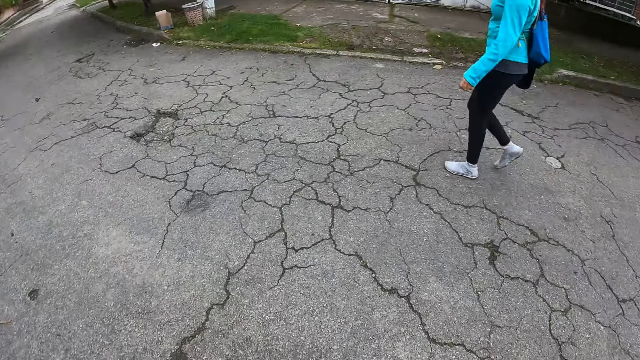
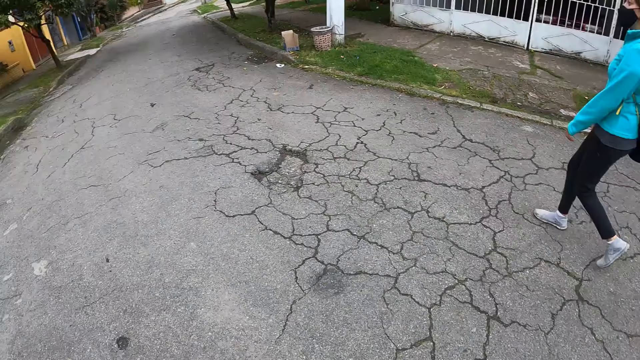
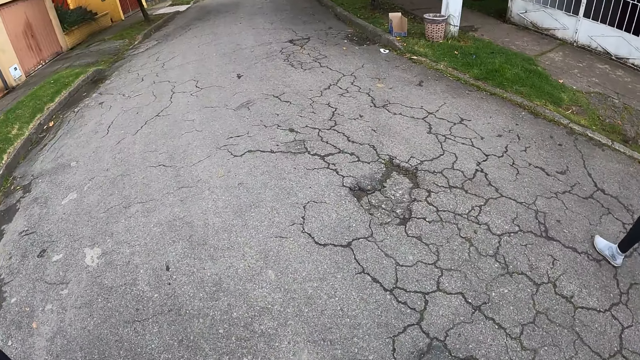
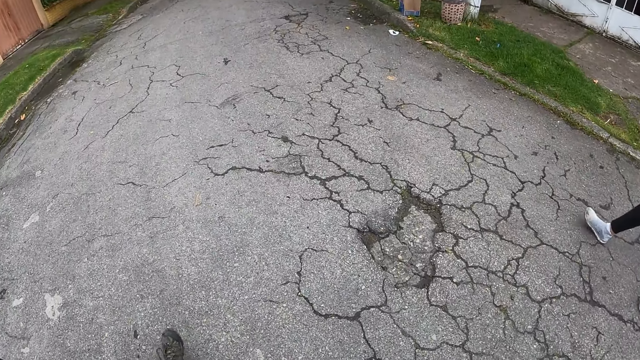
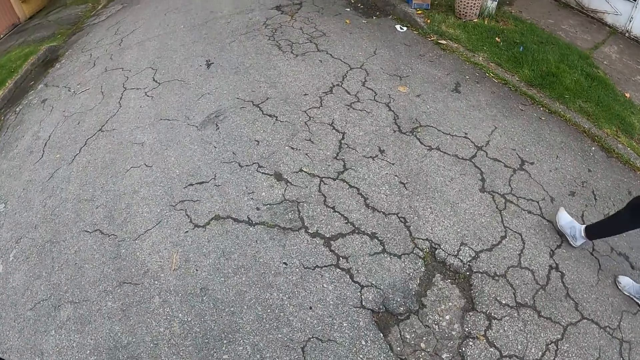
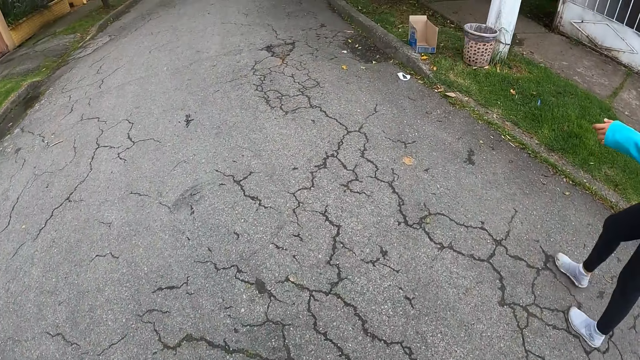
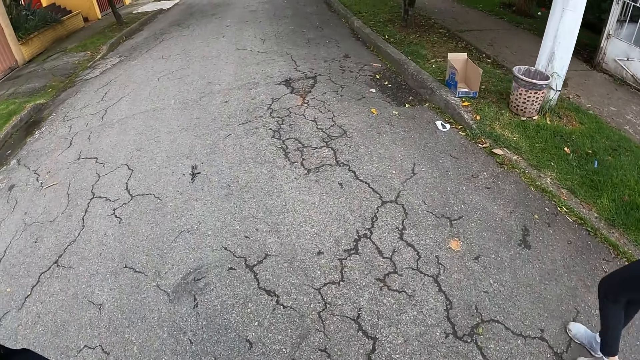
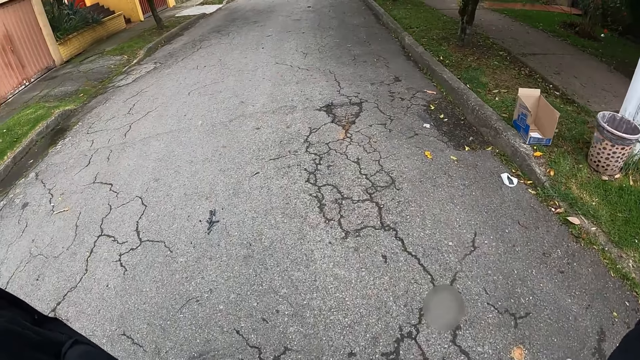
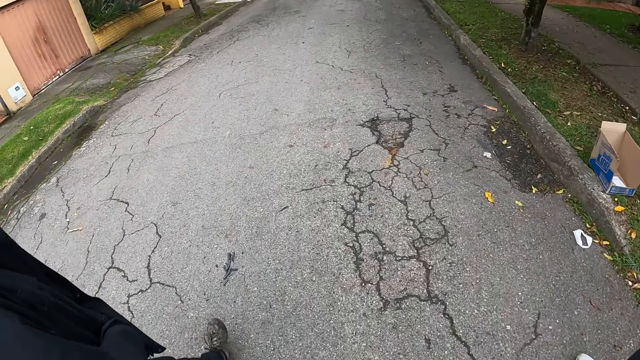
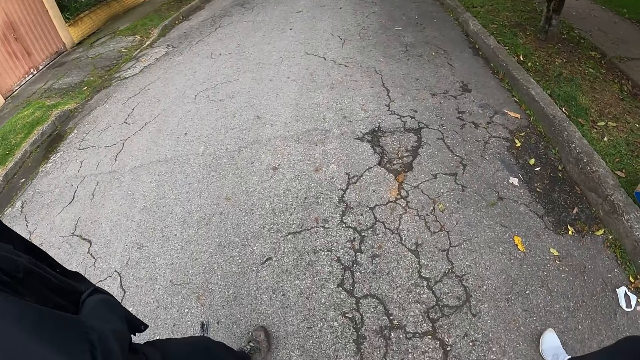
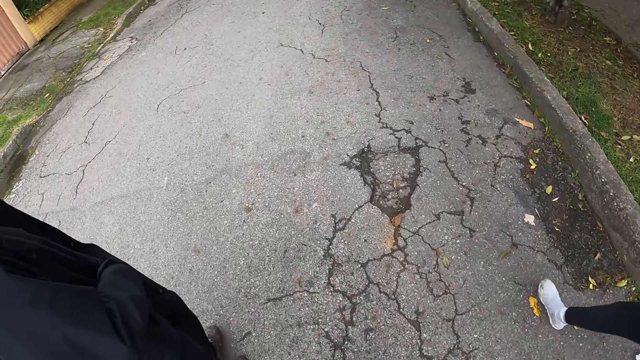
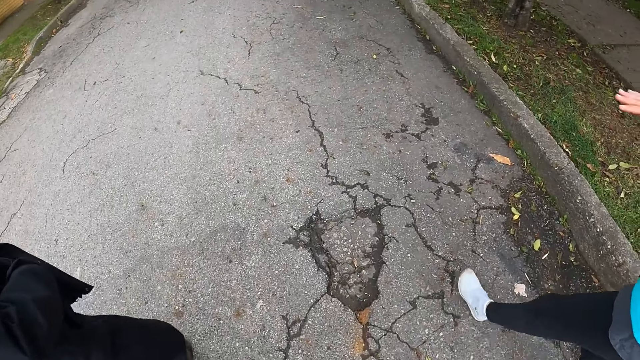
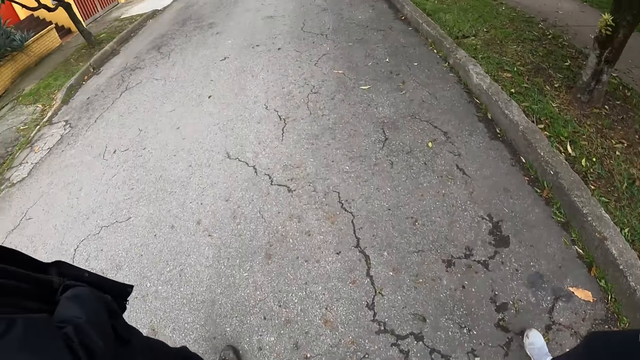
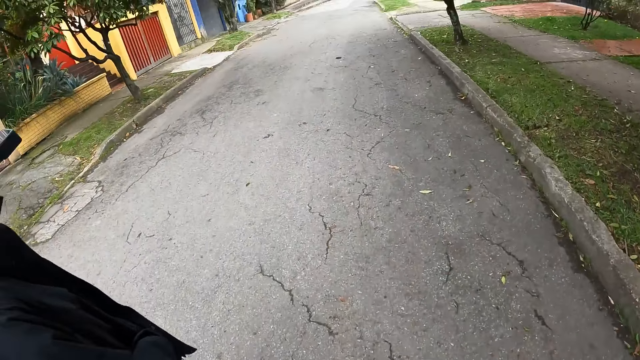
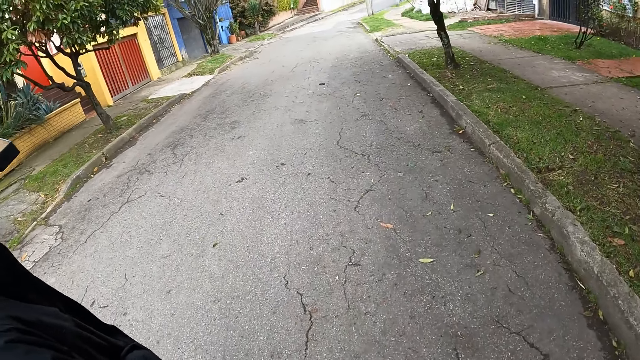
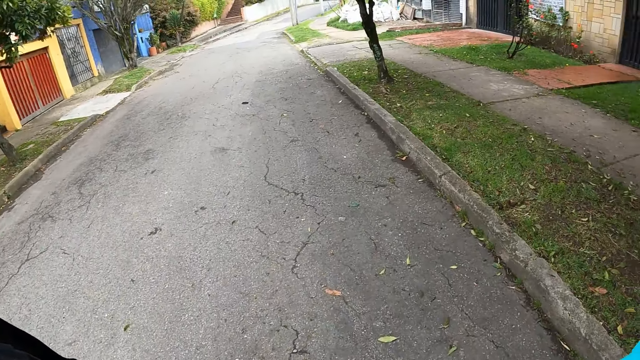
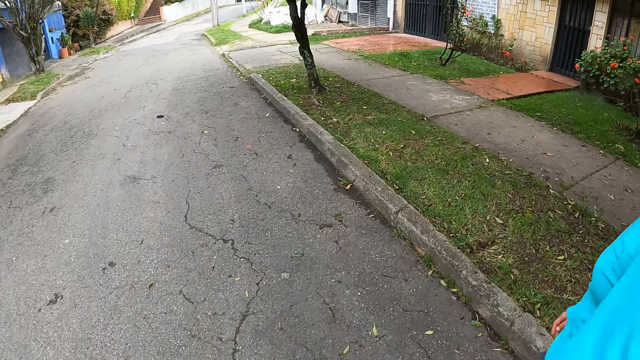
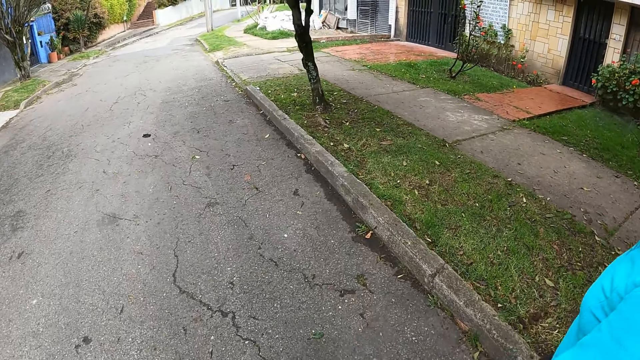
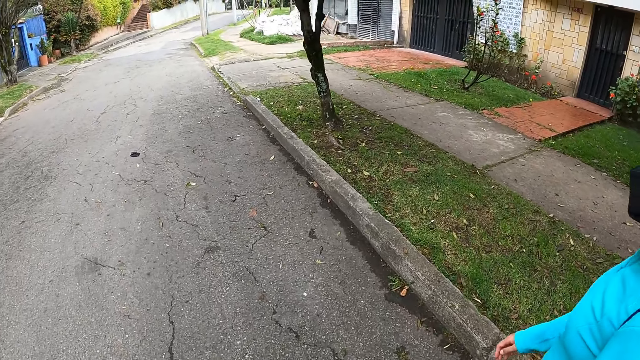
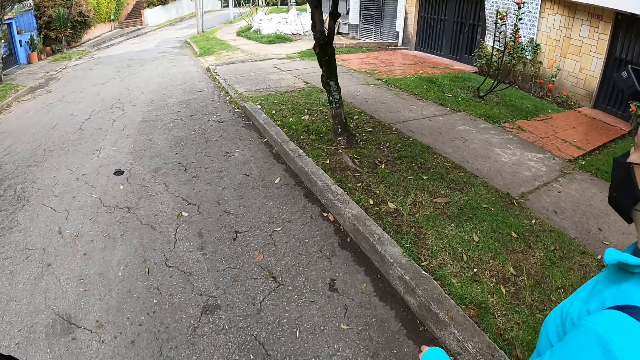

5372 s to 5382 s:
The camera wearer looks in front. They look down. The man walks down the road. The man gestures with both hands. The camera wearer looks in front.

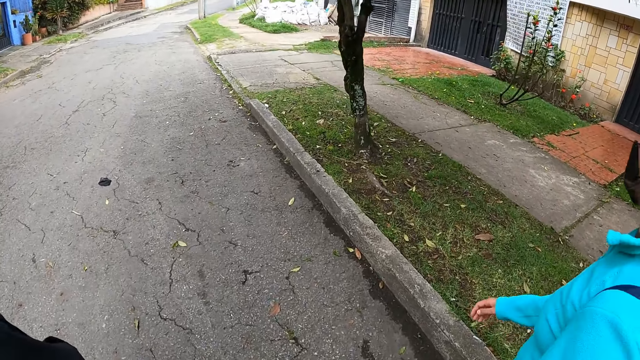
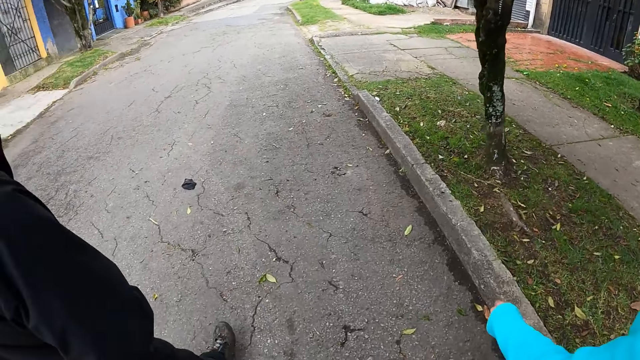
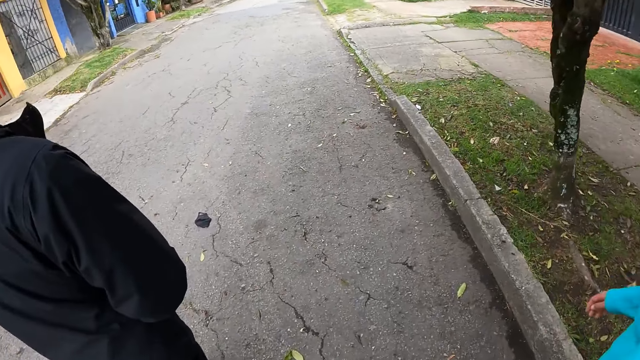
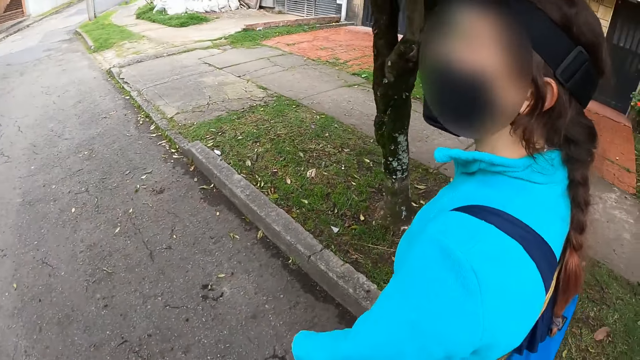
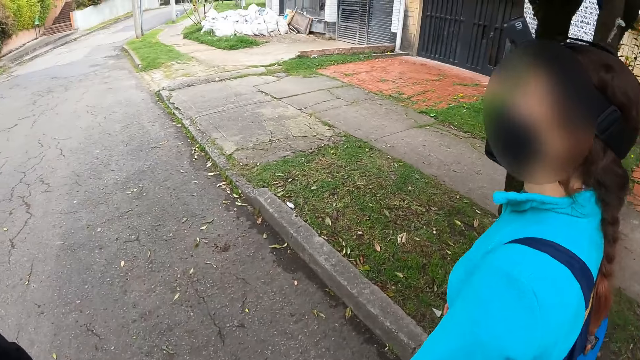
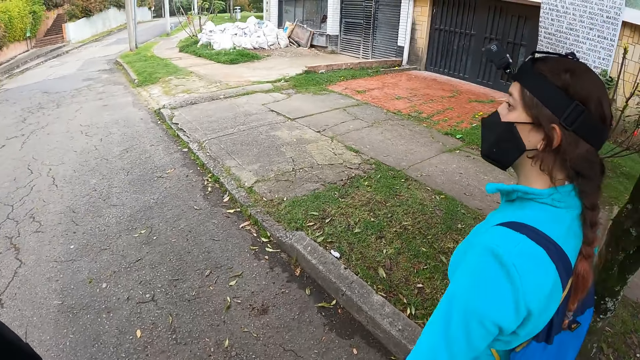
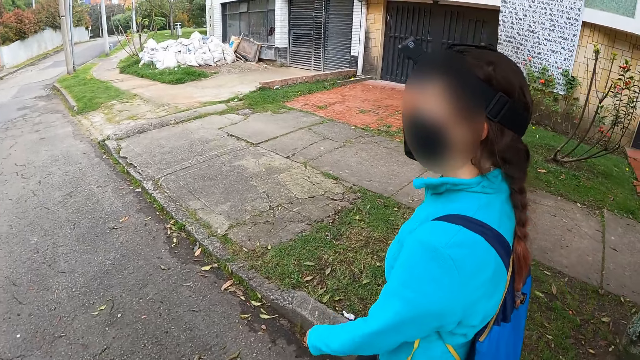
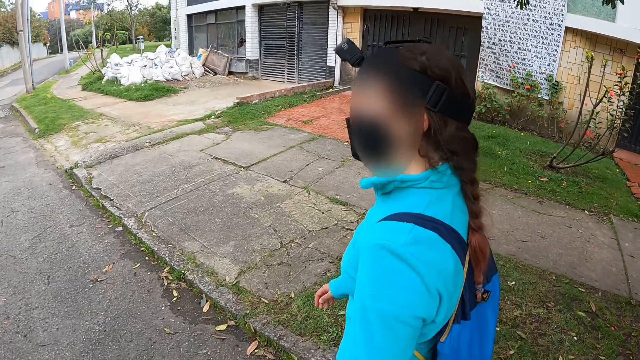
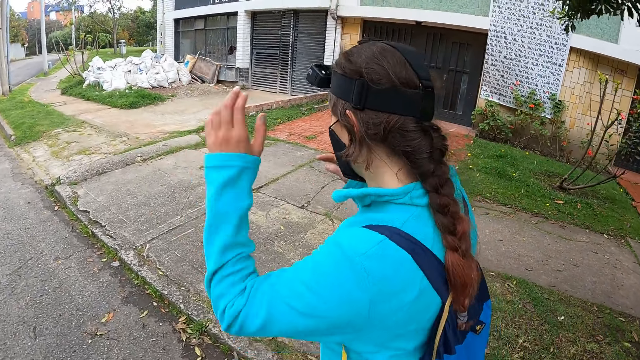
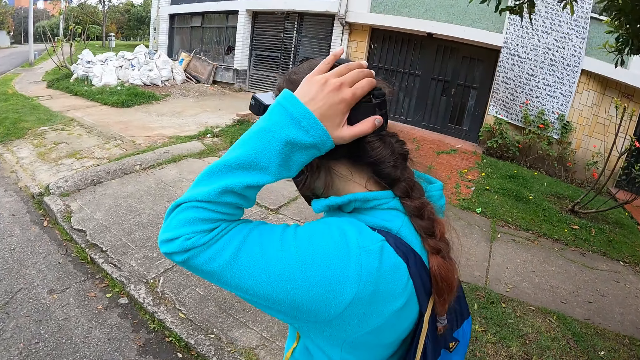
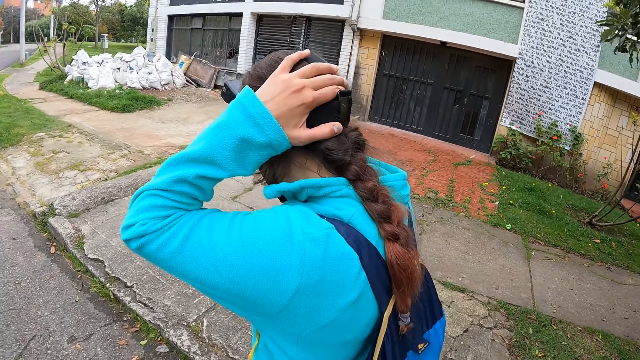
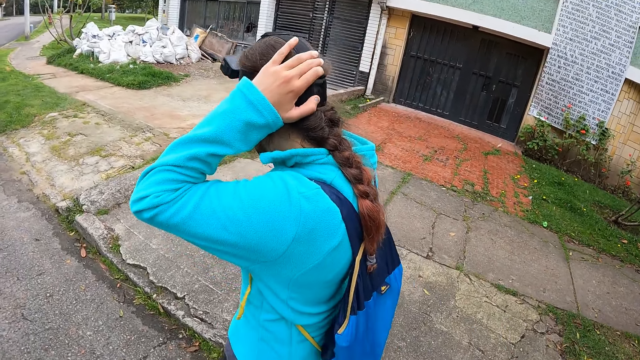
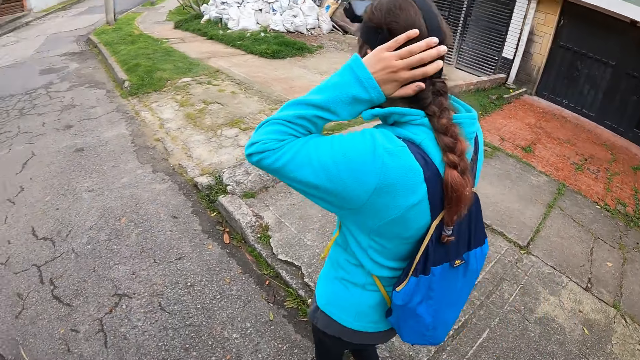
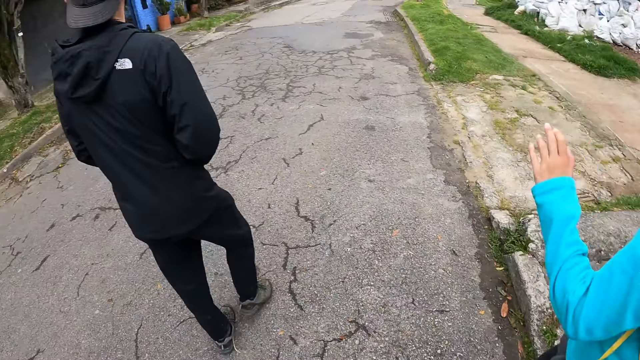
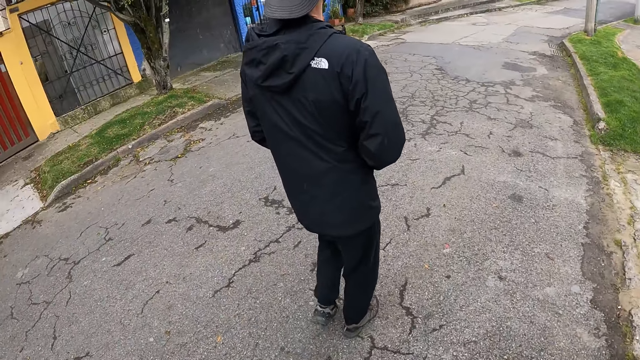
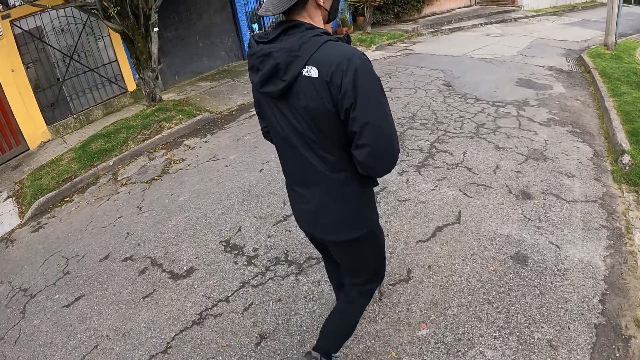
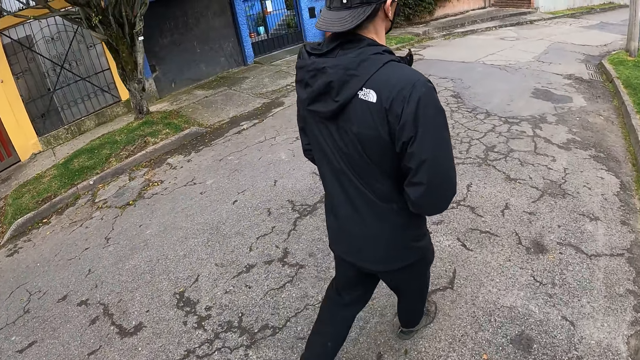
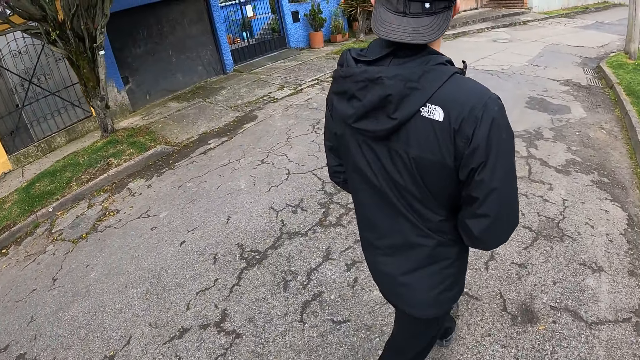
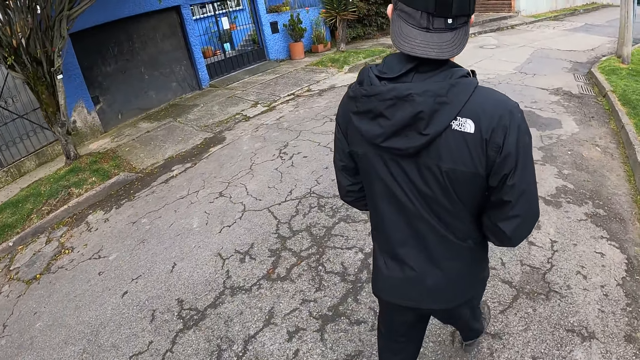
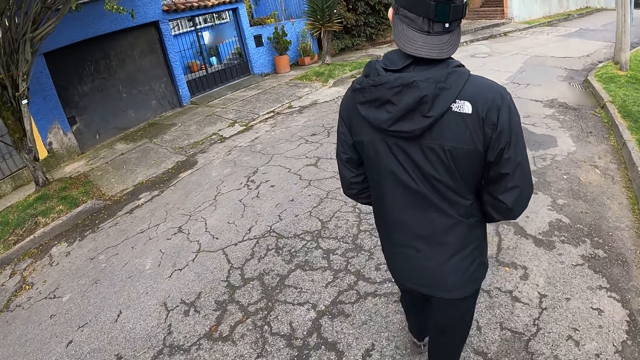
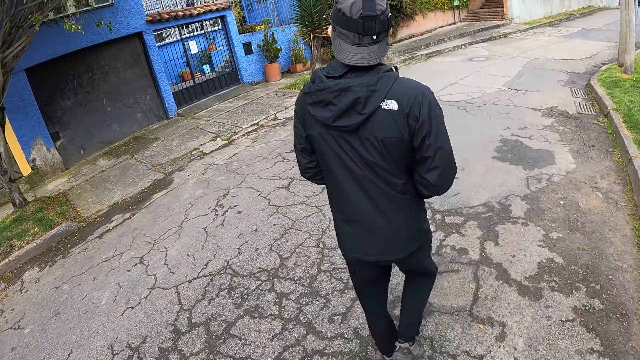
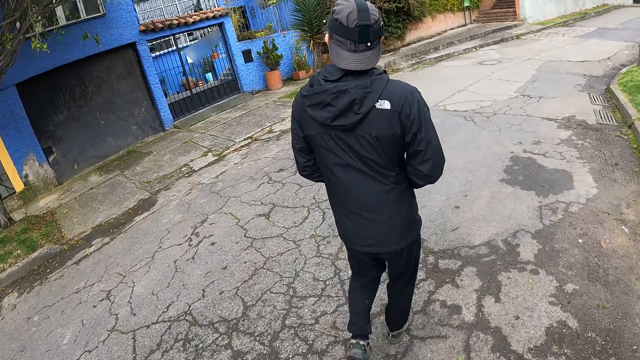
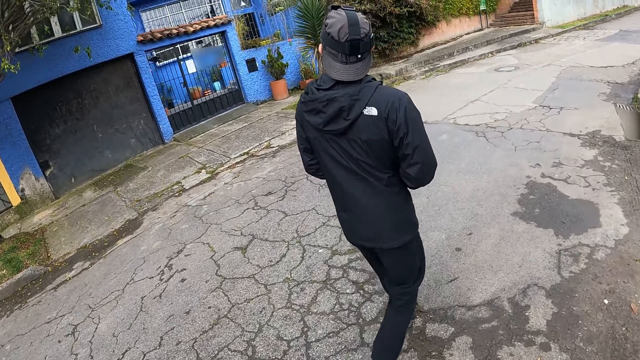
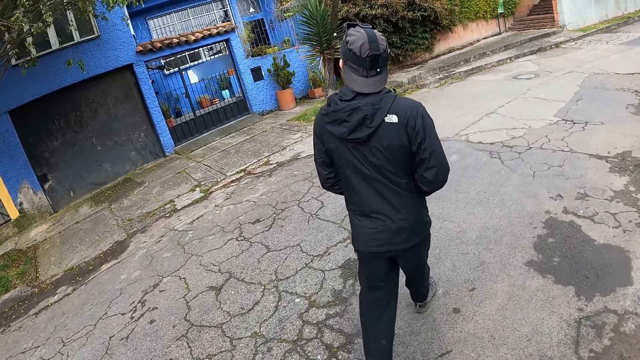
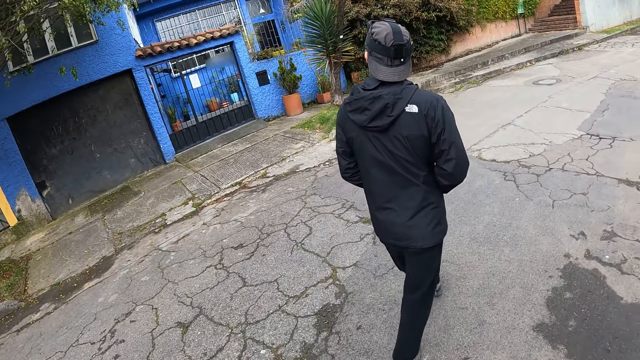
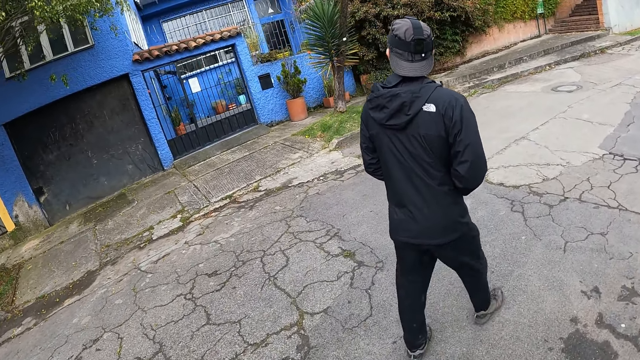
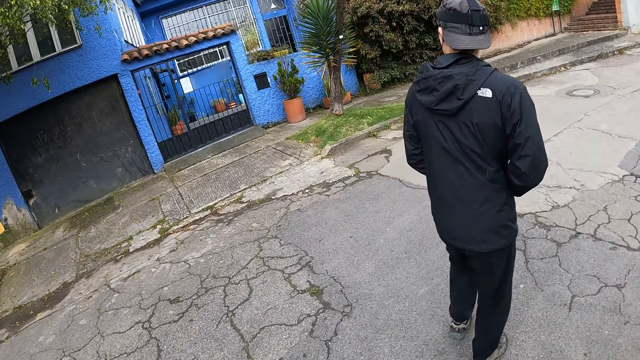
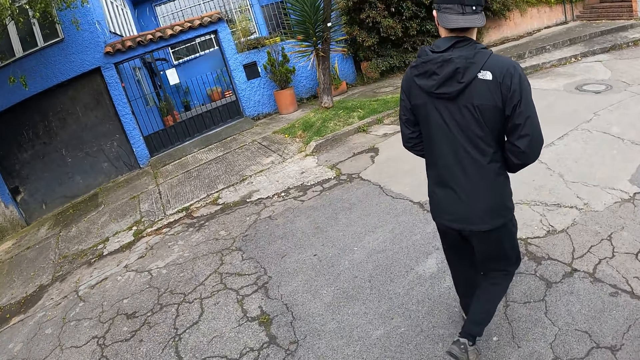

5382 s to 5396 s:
The camera wearer looks sideways. A person touches her hair with both hands. The person drops her left hand from the hair. The camera wearer looks at another person. The other person looks sideways.
